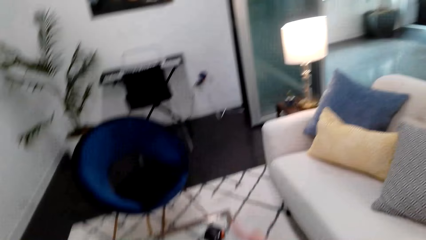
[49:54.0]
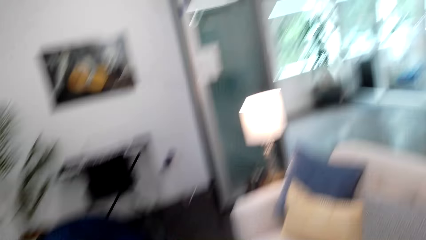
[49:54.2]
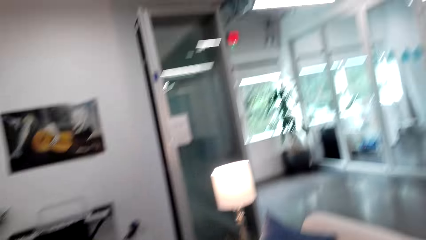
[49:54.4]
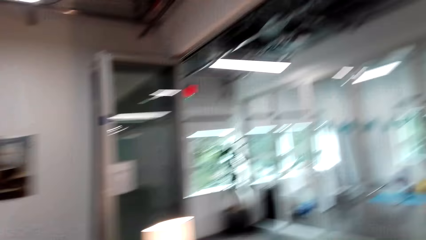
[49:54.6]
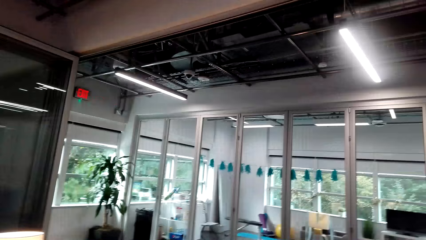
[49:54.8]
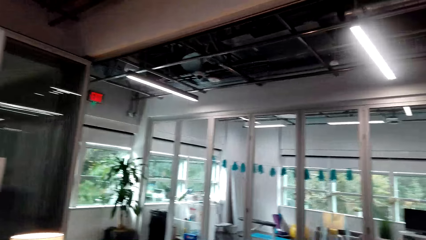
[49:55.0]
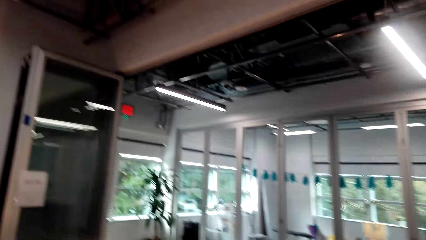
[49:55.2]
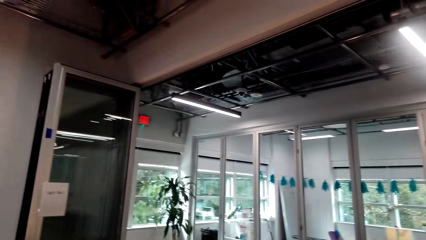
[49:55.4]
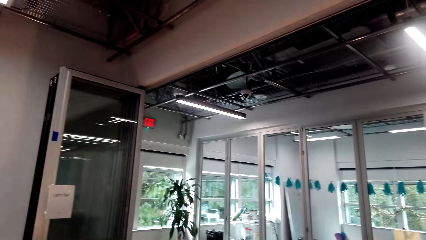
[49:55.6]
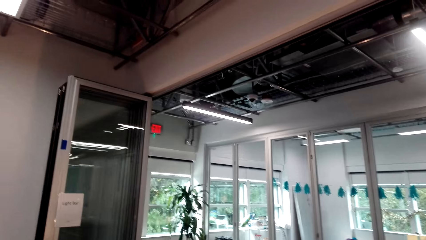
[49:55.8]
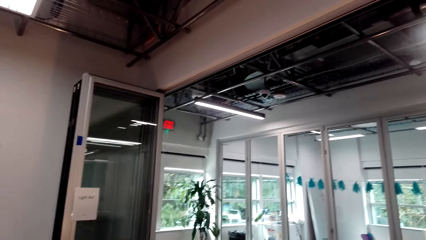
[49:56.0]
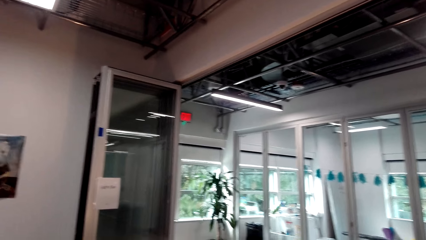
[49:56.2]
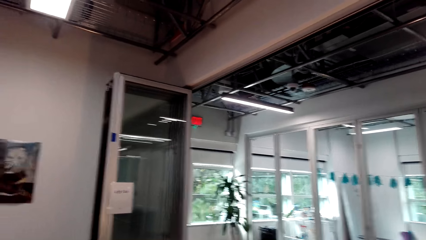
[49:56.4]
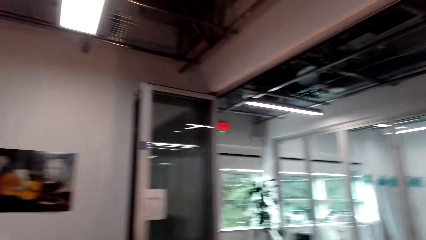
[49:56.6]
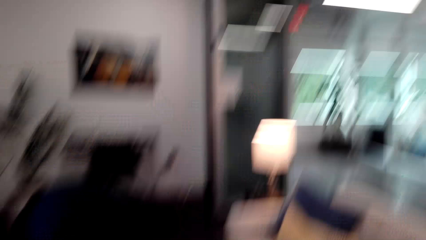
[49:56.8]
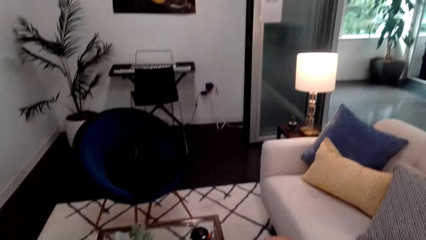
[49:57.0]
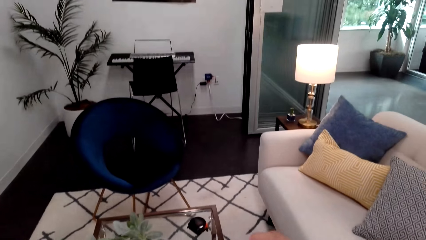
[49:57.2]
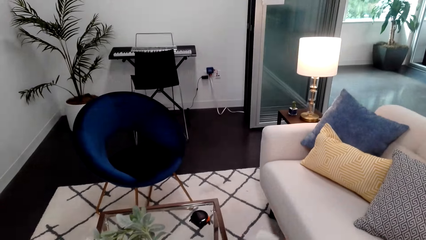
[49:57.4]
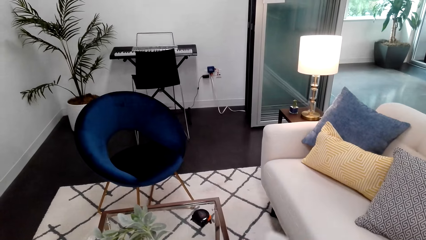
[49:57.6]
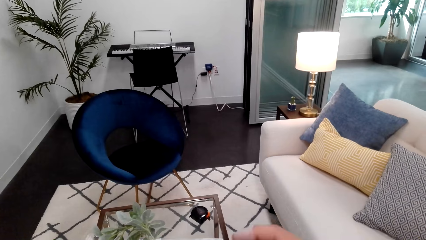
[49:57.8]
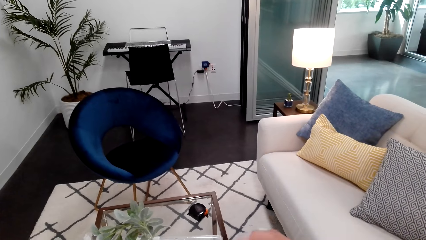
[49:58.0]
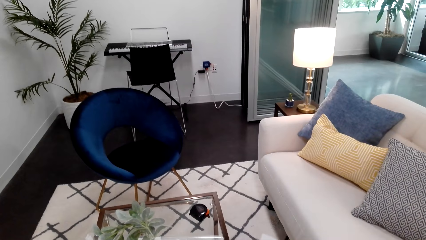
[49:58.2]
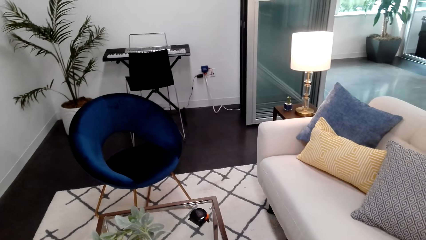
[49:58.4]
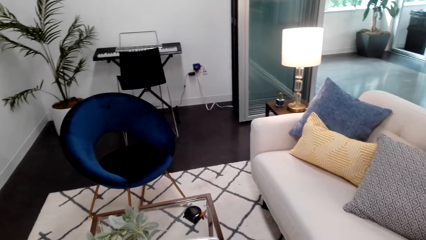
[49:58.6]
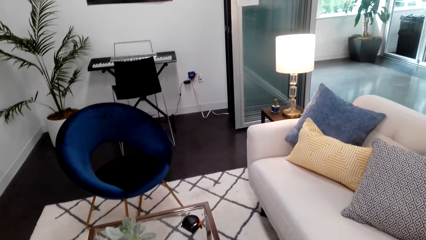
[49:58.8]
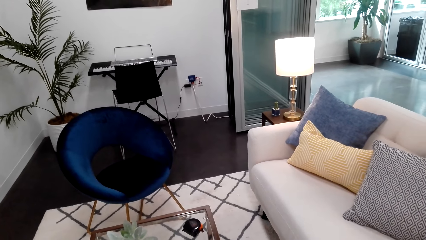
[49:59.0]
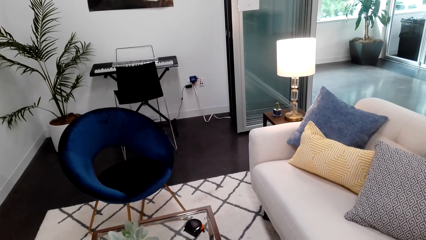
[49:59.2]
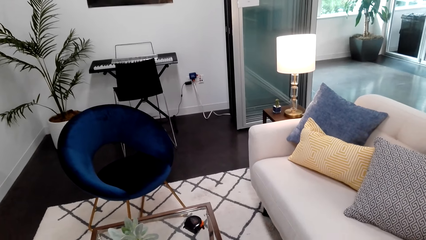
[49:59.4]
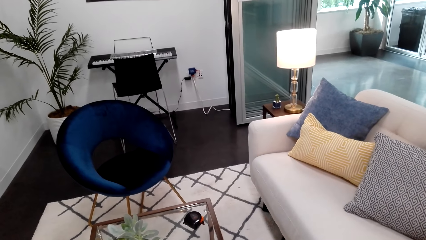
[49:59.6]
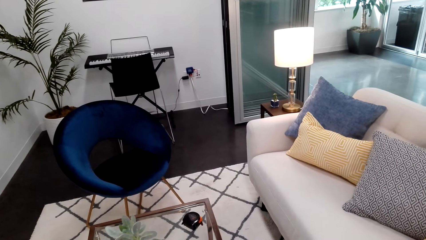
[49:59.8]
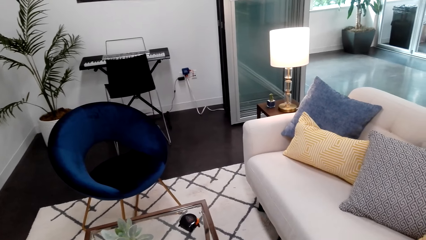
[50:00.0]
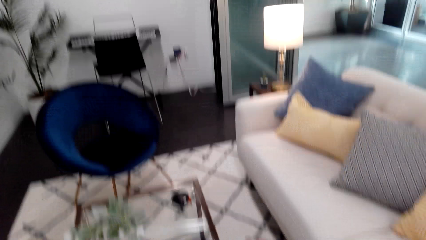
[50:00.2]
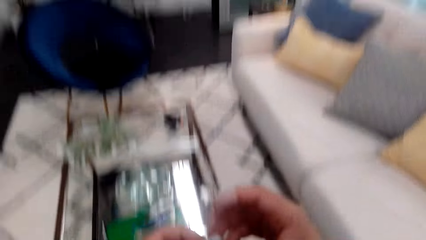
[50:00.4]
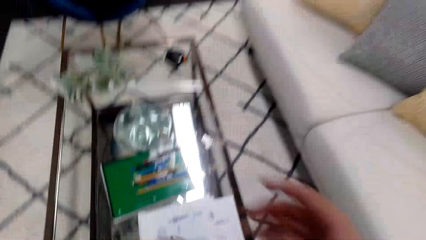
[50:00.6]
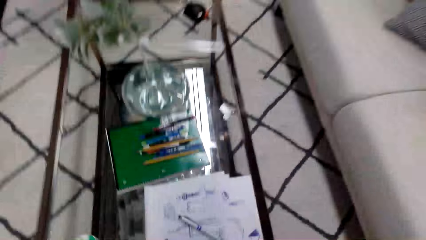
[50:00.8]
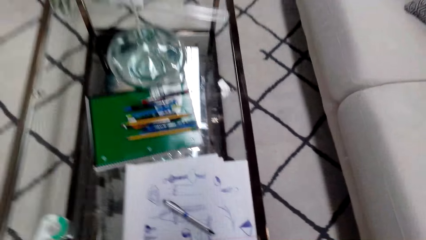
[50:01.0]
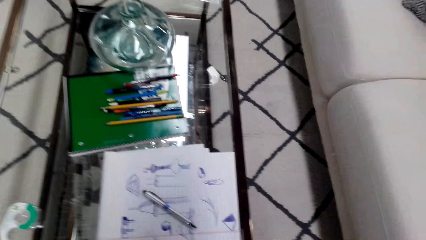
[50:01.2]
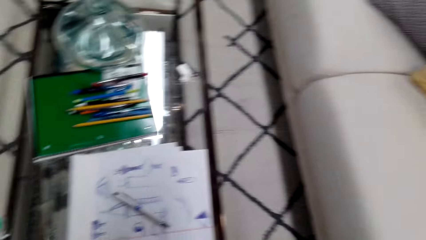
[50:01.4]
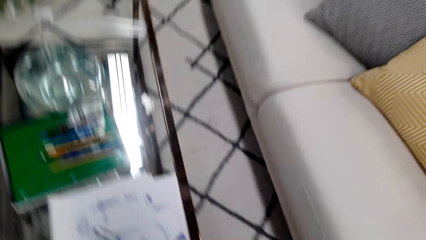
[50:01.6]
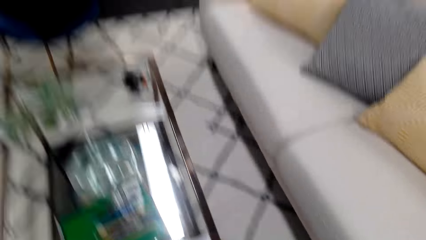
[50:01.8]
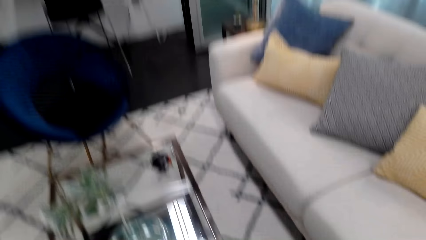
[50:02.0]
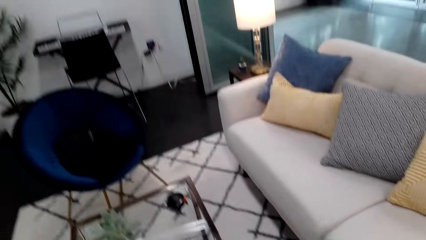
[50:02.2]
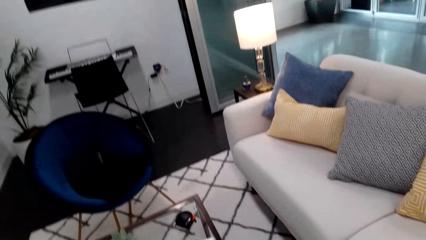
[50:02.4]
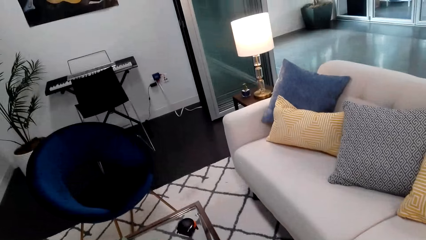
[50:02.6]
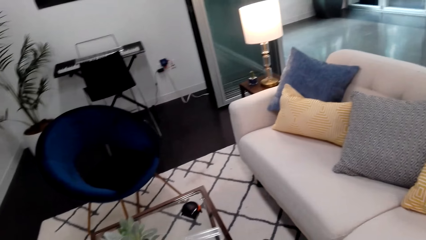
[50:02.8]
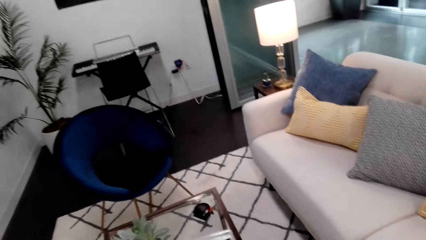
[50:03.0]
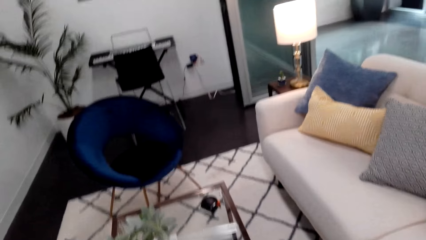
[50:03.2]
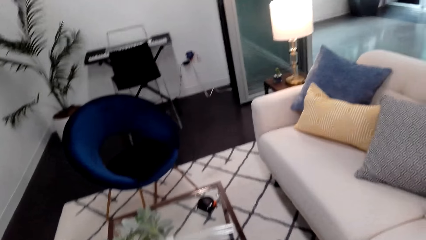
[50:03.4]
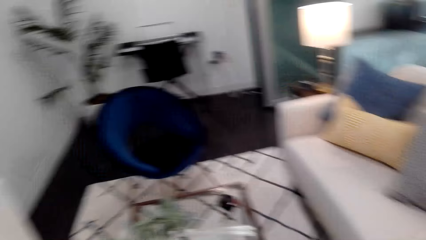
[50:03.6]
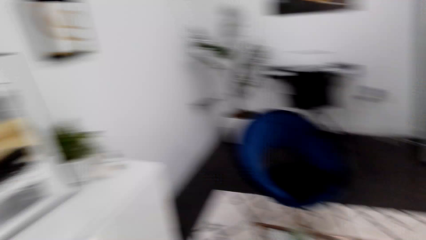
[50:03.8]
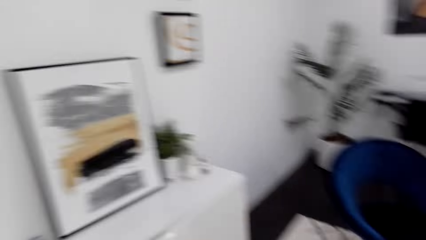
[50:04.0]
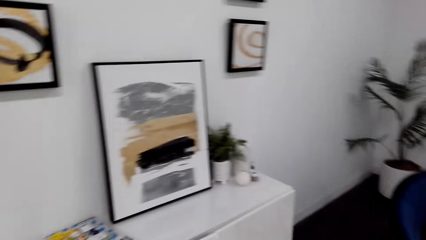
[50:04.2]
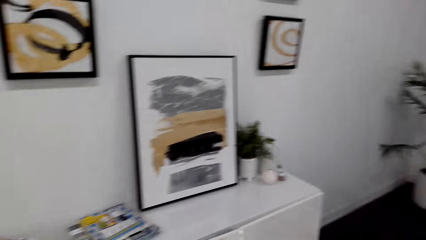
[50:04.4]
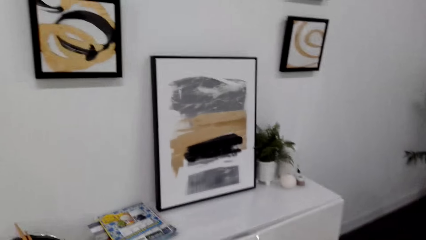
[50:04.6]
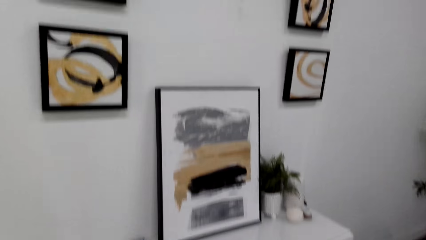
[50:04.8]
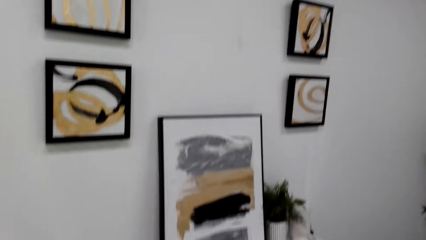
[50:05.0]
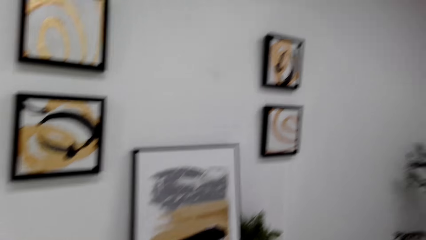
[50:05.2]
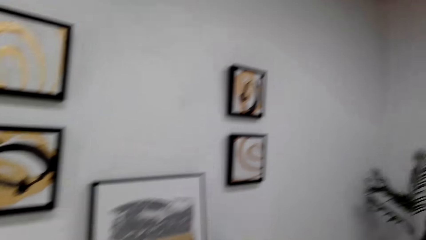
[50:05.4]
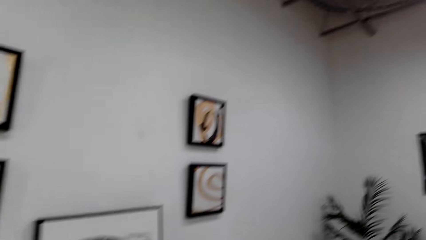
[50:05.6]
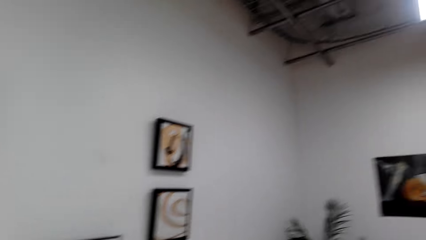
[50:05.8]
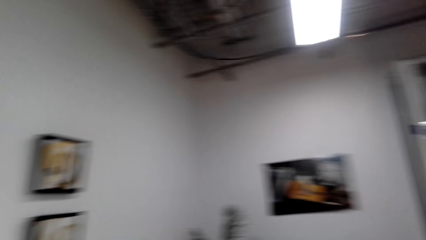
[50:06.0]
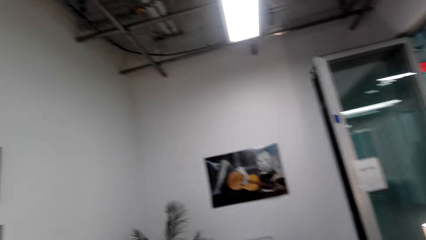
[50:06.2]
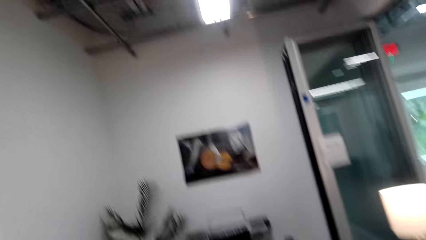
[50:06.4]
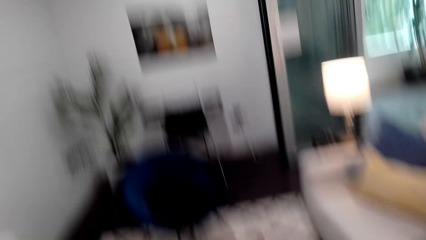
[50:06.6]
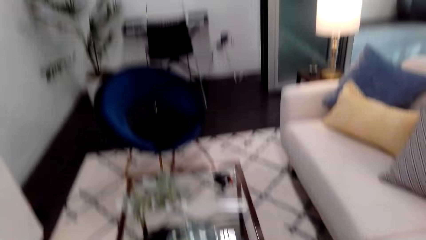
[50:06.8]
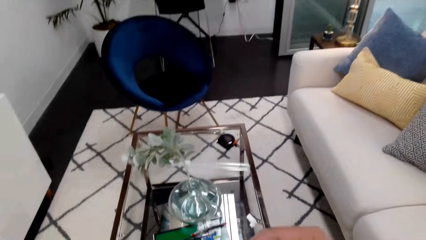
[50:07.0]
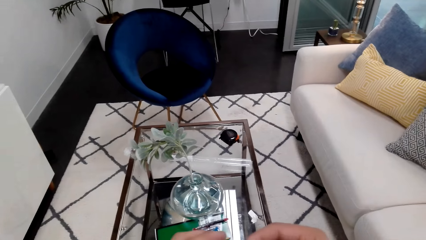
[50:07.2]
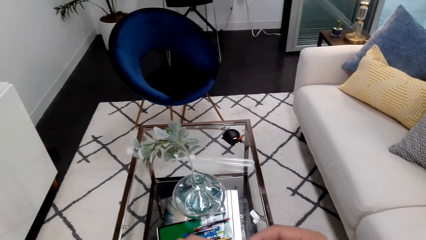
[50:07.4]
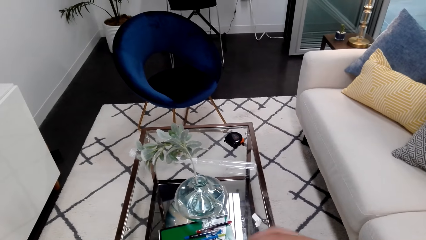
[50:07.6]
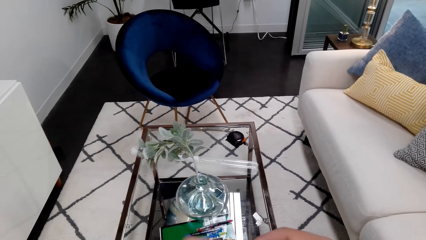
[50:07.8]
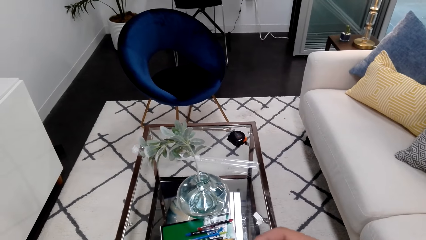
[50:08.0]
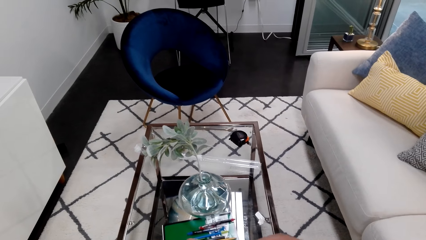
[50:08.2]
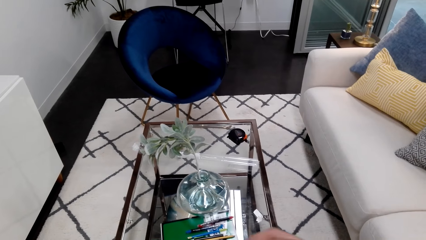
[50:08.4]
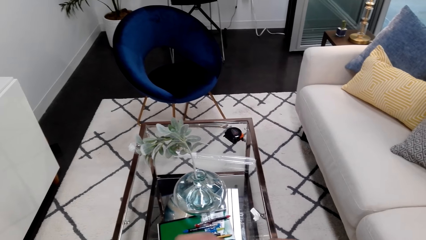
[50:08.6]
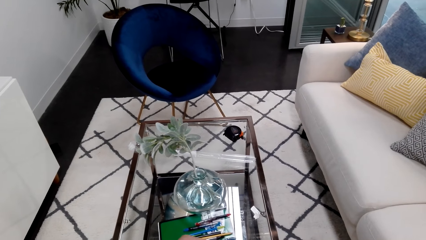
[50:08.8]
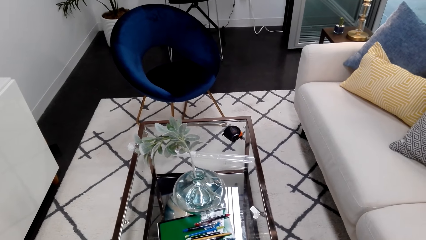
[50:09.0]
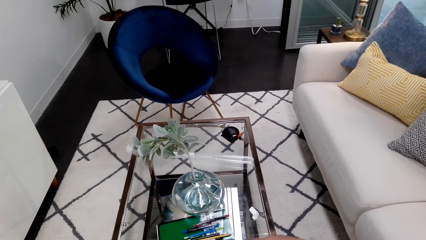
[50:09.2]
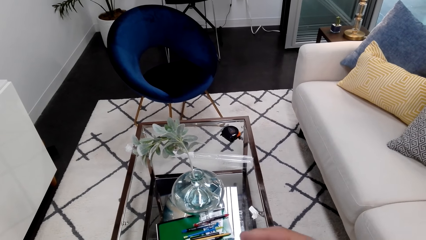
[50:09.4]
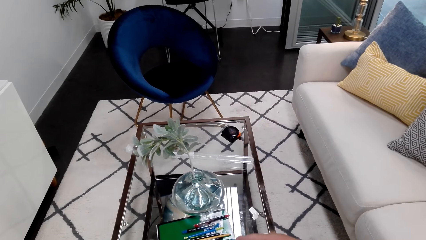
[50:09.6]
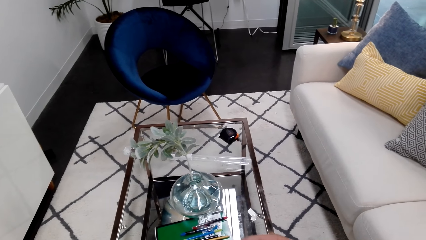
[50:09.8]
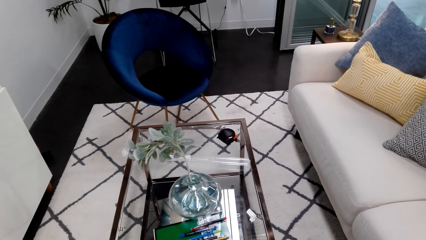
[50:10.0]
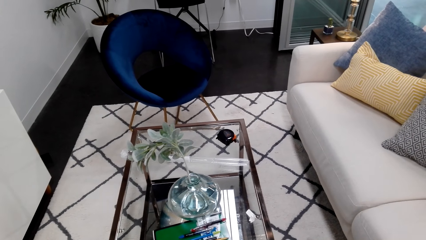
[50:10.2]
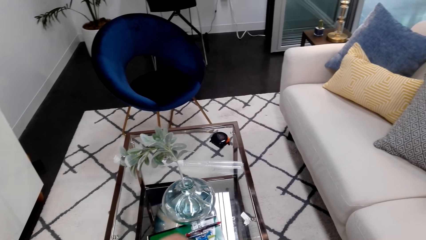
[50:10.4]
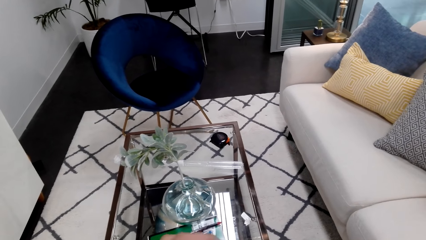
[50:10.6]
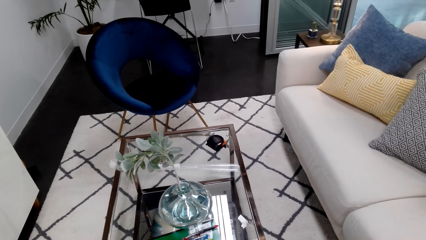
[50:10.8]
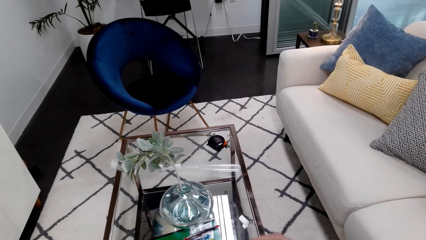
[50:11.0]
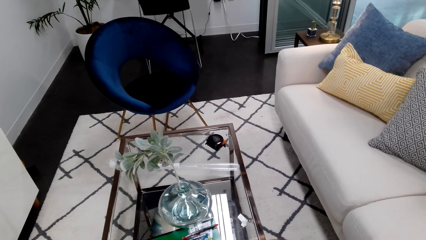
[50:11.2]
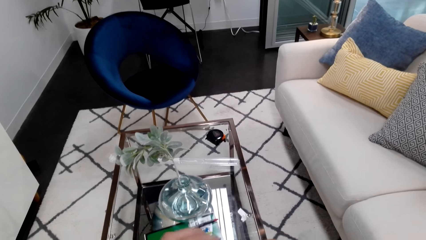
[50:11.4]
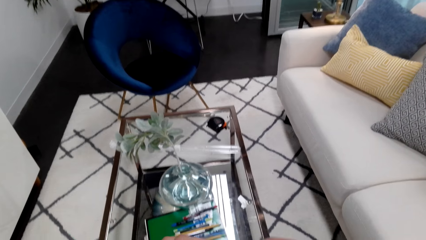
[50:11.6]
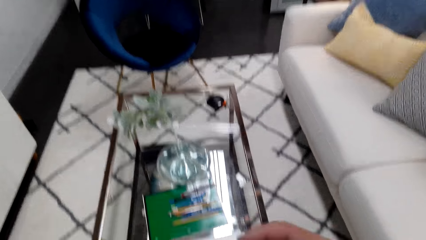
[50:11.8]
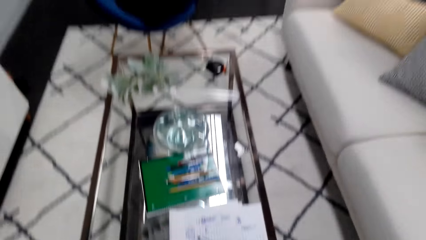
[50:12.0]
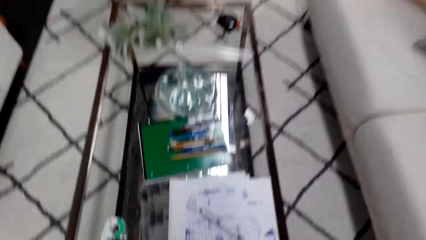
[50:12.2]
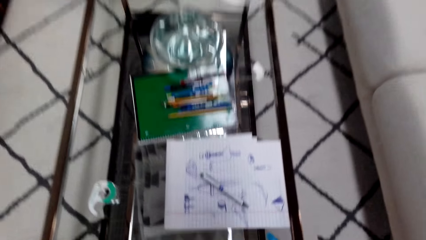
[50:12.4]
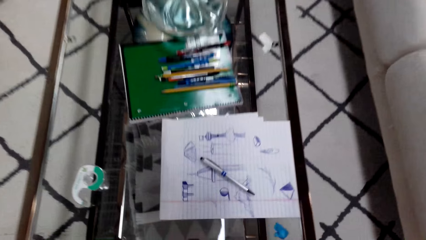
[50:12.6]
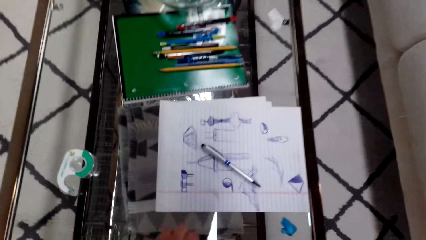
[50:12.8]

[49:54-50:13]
The camera wearer looks around. They do something.
